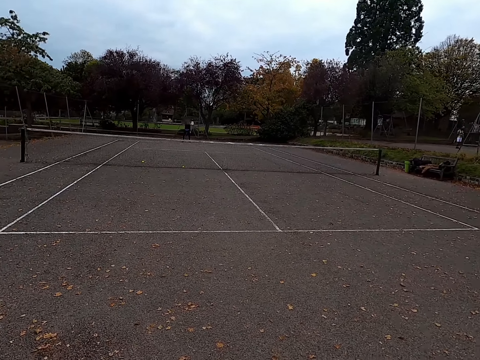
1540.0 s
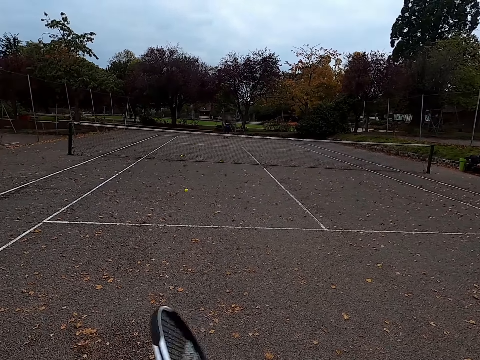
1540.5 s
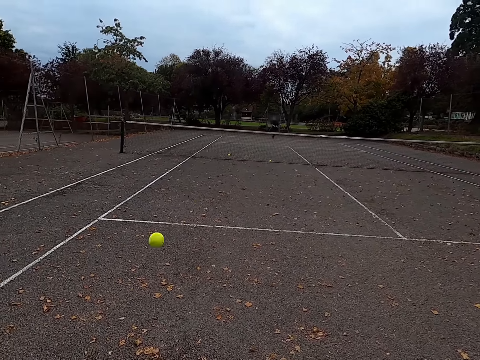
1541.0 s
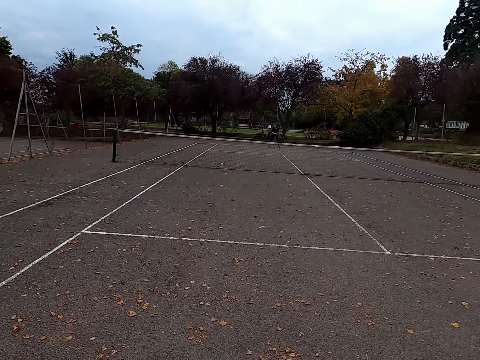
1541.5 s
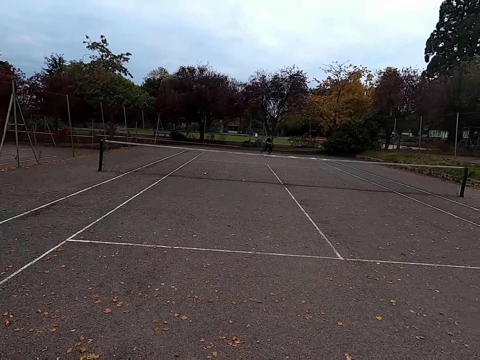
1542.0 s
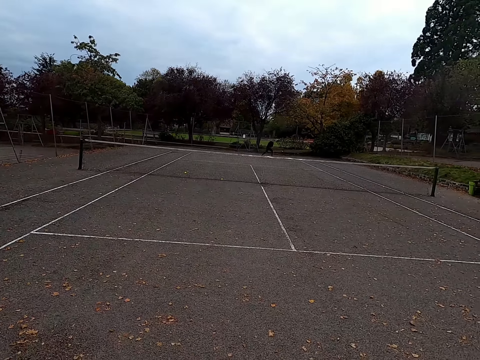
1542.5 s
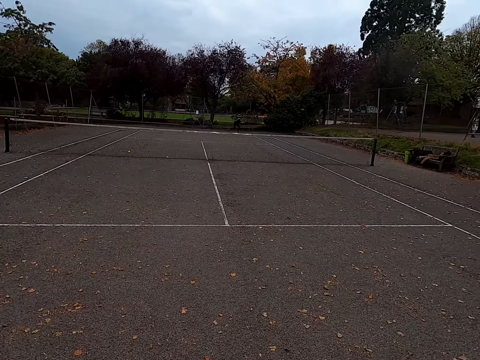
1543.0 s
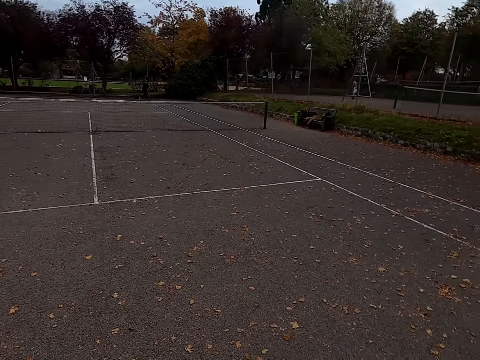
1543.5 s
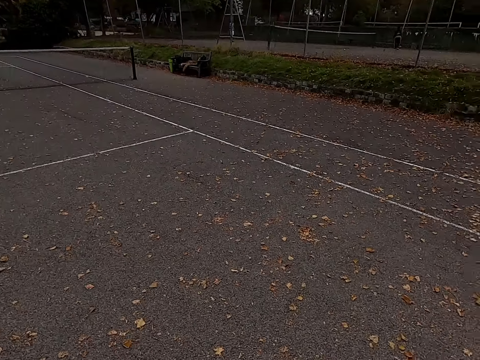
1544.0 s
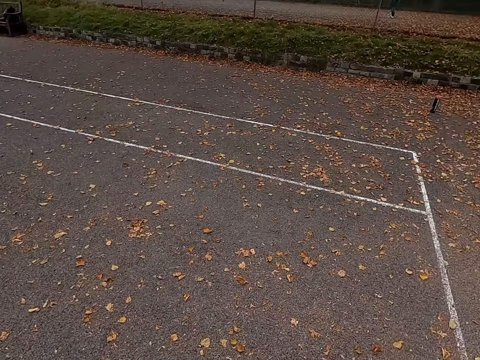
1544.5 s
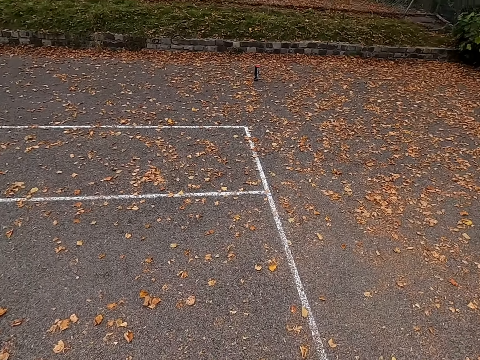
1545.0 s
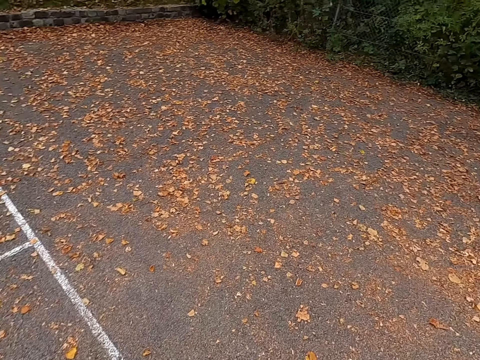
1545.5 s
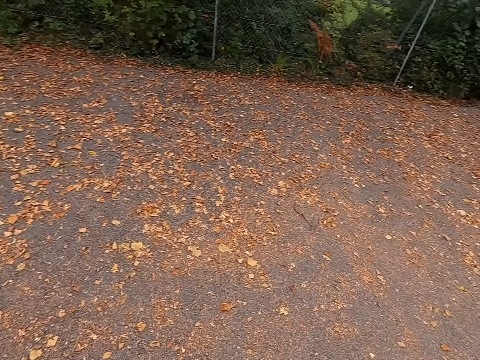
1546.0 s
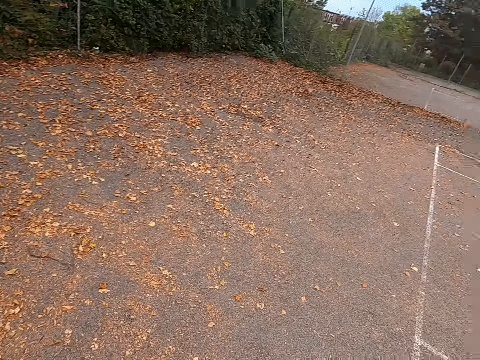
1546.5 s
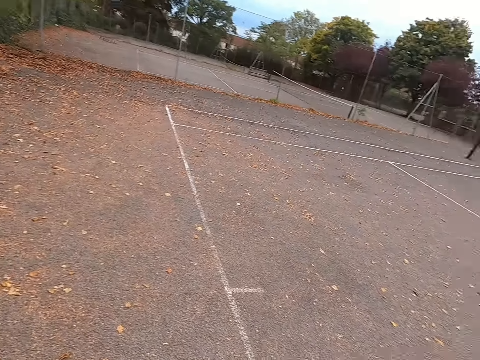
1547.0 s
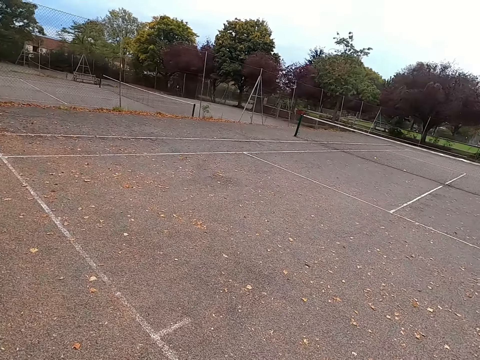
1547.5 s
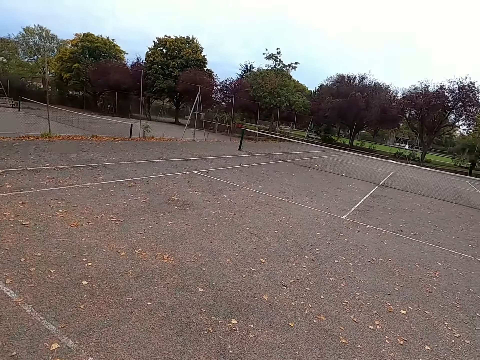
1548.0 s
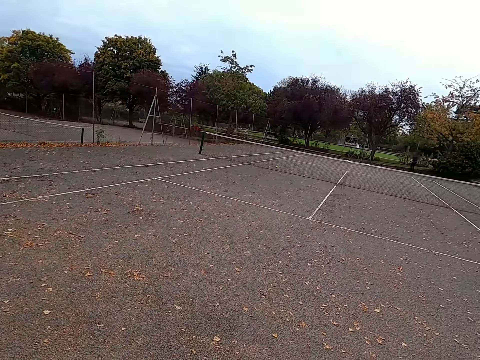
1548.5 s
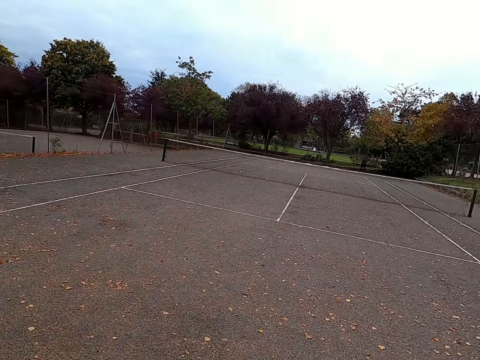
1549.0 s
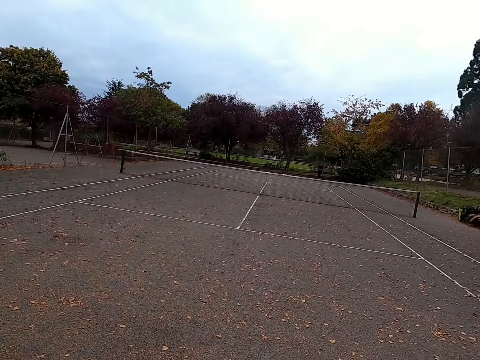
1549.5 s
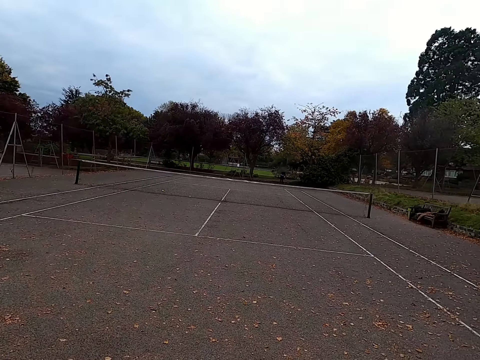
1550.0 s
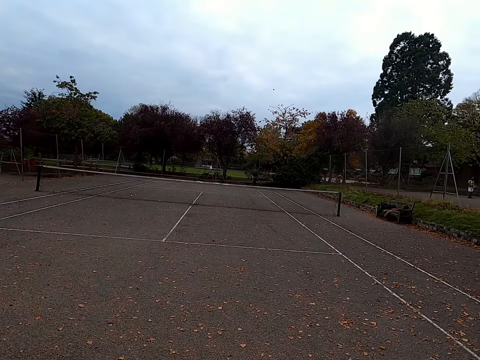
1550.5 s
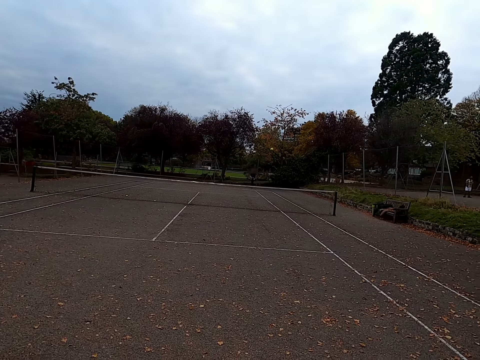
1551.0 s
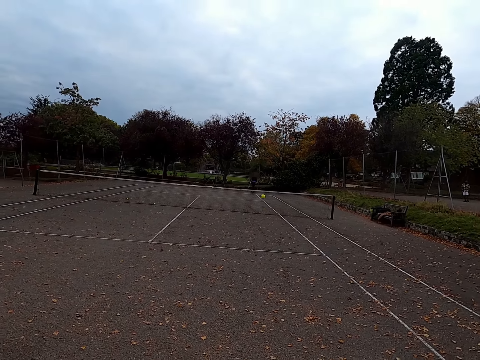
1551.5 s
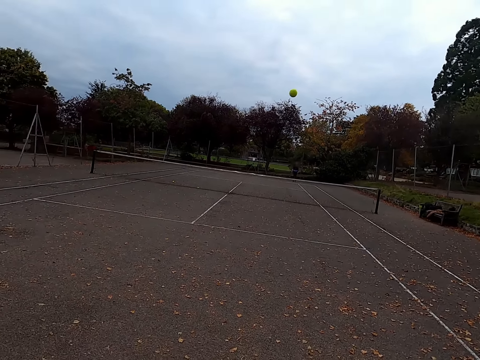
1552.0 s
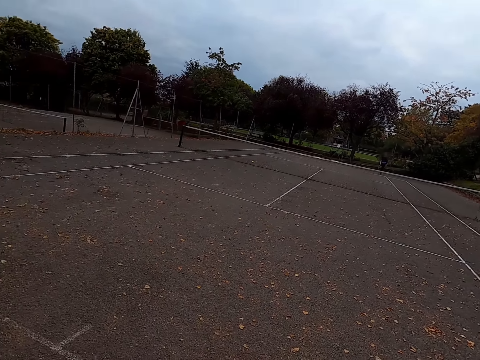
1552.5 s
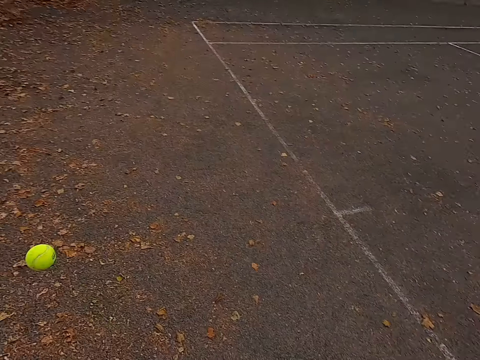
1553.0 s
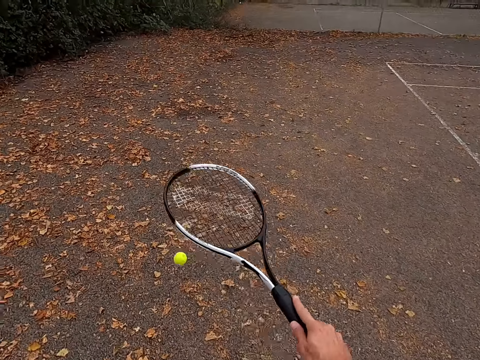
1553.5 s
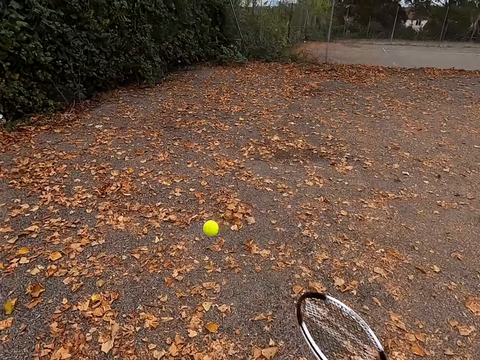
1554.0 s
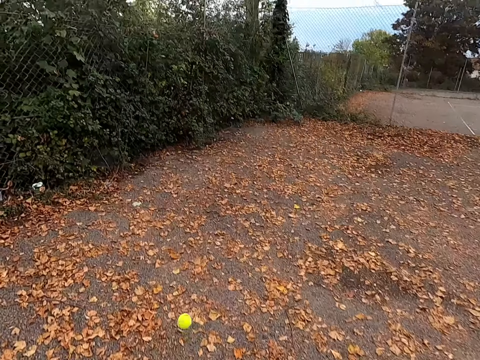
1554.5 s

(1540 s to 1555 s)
The camera wearer hits the tennis ball with a racquet. A woman hits the tennis ball with a racquet. The camera wearer walks around the tennis court. They look around. The woman hits the tennis ball with a racquet. The camera wearer walks around the tennis court.

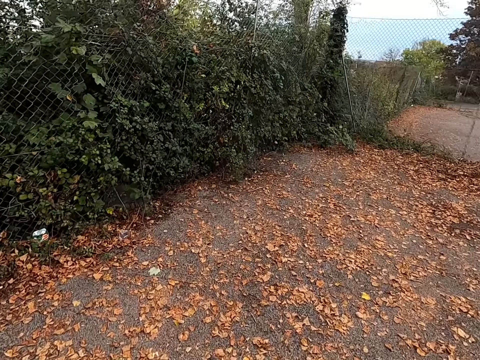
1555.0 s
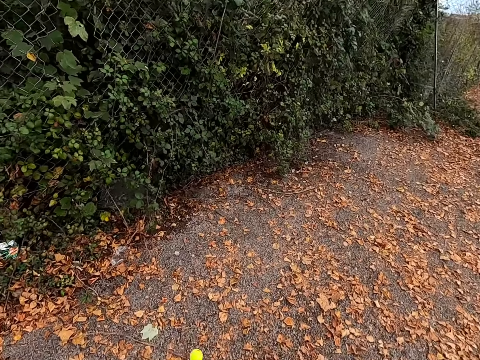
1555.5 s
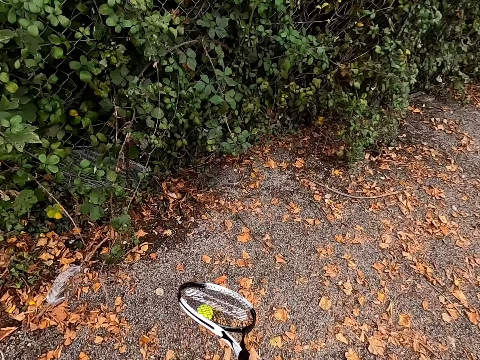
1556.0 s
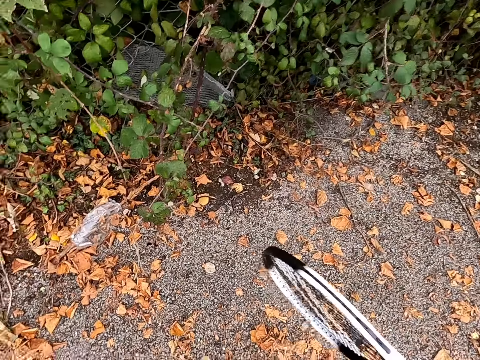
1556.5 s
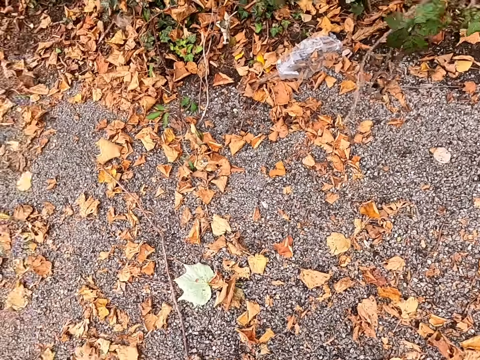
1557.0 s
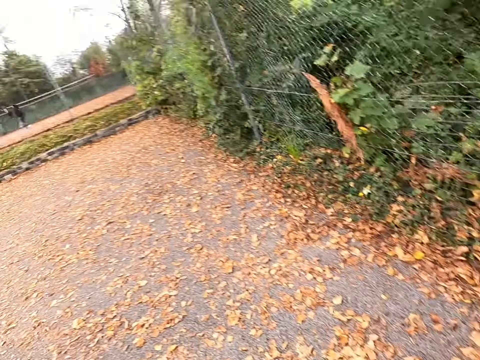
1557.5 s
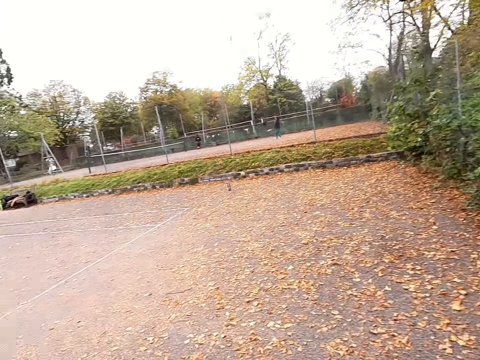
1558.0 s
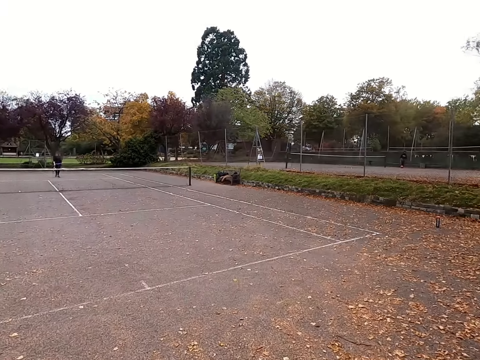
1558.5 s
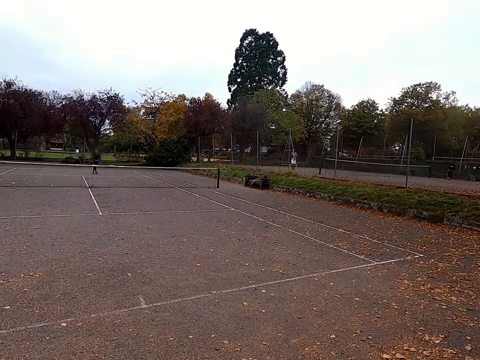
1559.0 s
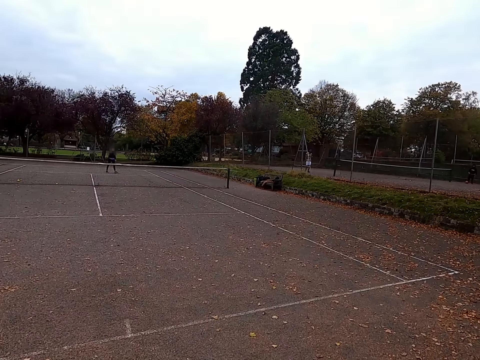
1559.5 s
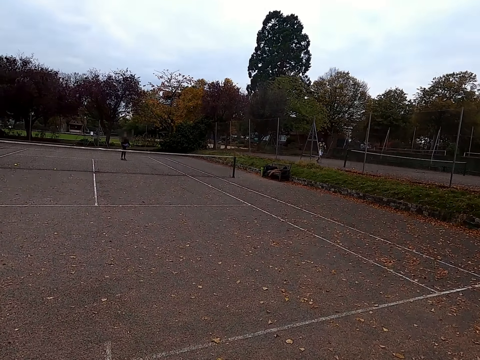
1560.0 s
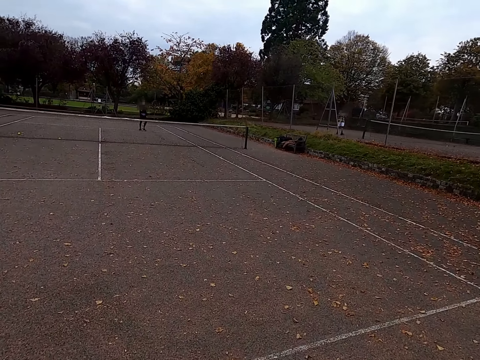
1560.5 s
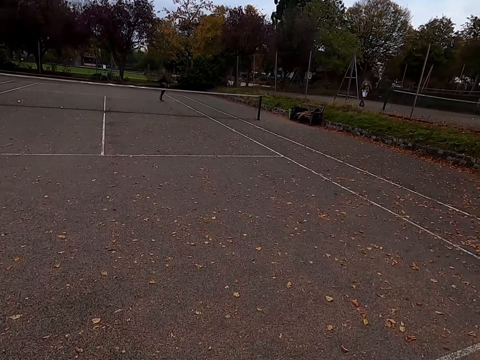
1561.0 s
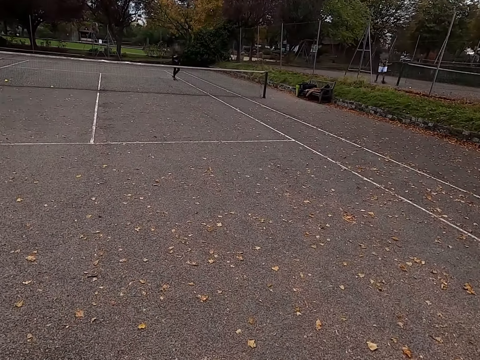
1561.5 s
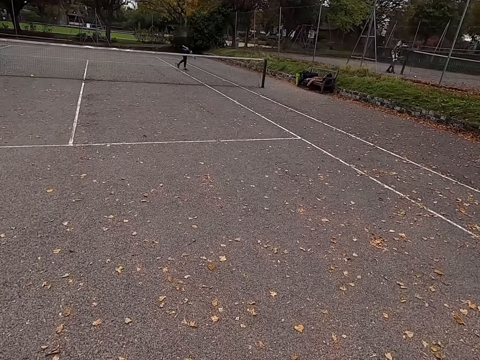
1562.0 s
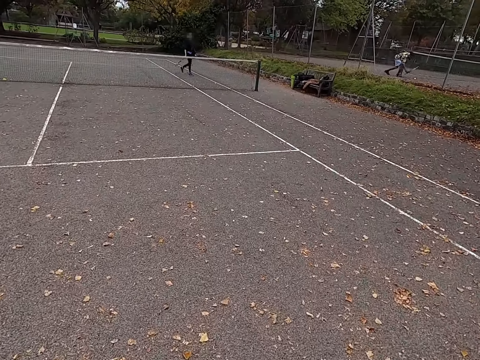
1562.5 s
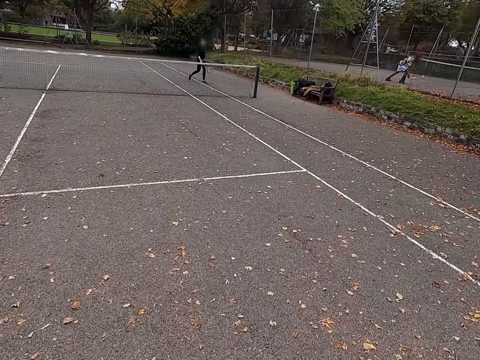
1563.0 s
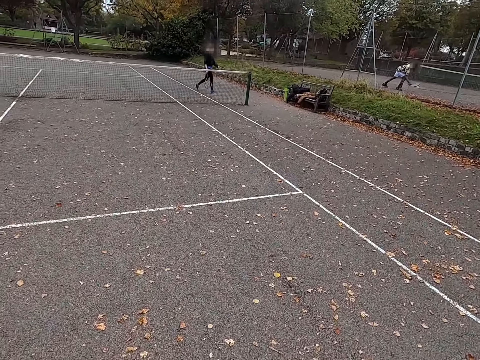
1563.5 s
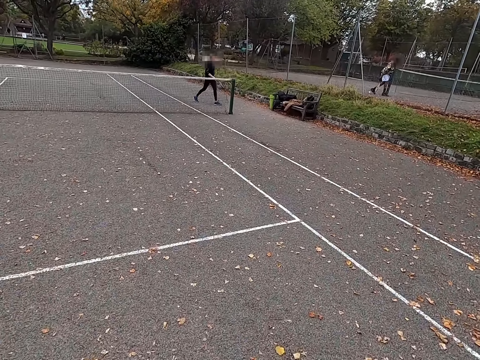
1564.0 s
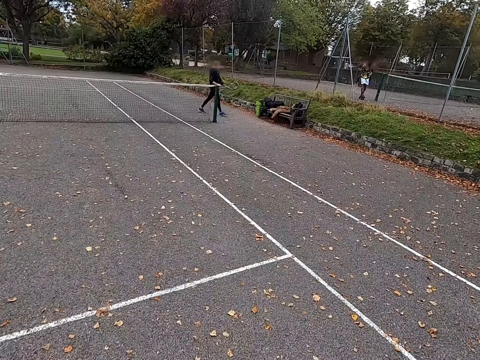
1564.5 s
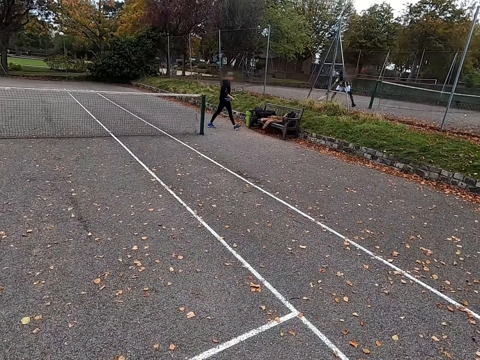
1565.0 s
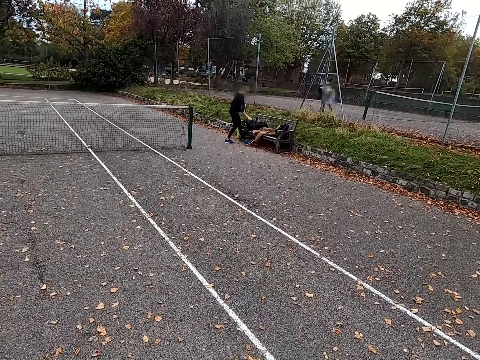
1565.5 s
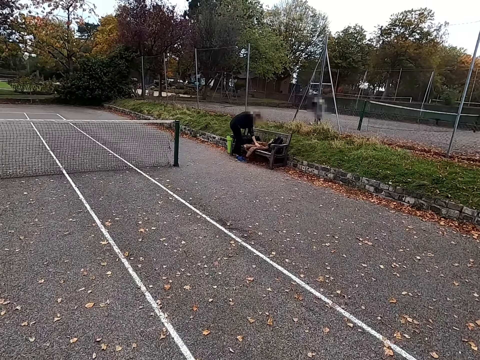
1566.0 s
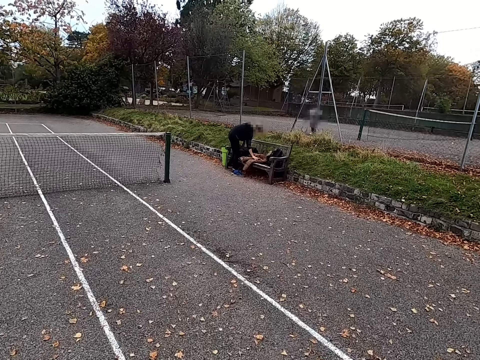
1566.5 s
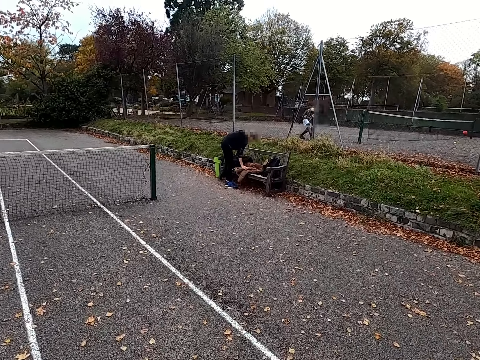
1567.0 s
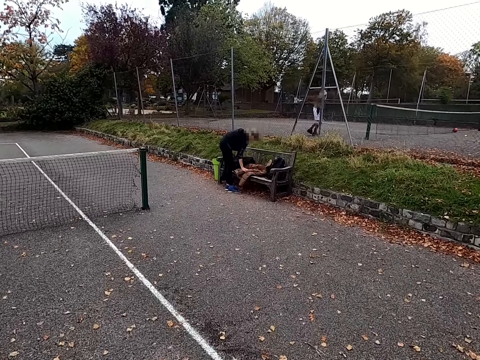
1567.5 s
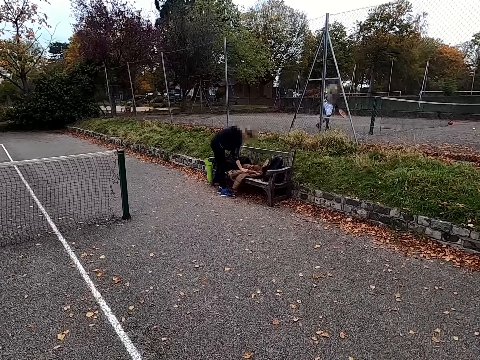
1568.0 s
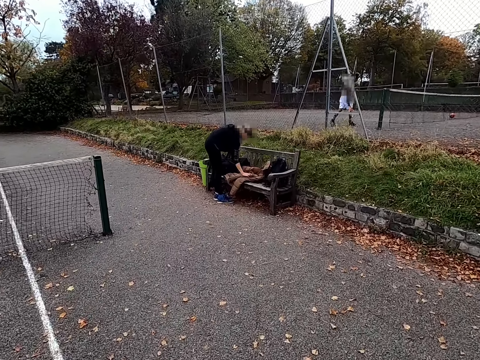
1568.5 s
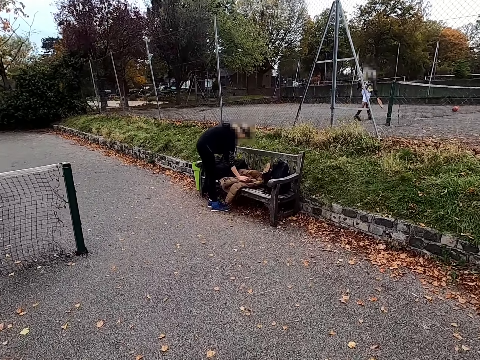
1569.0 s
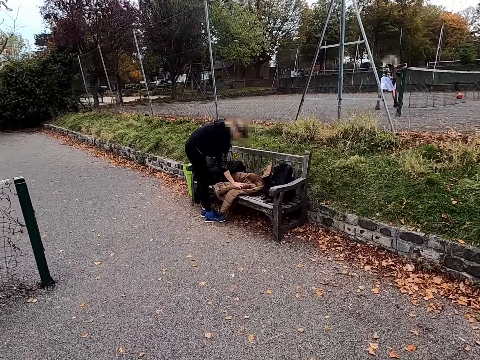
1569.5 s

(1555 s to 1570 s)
The camera wearer goes after the ball. They pick the tennis ball. A woman walks around the tennis court. The woman walks to the seat. The camera wearer walks around the tennis court. The woman uses the phone. The camera wearer walks to the seat.
